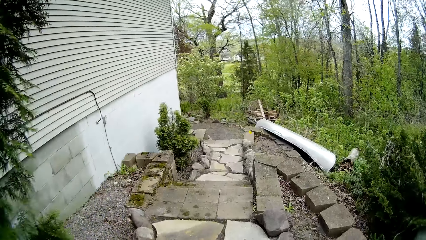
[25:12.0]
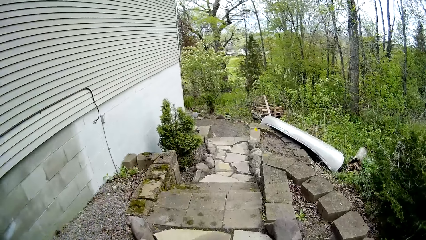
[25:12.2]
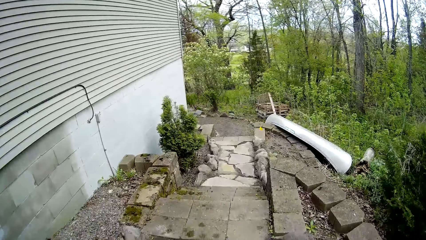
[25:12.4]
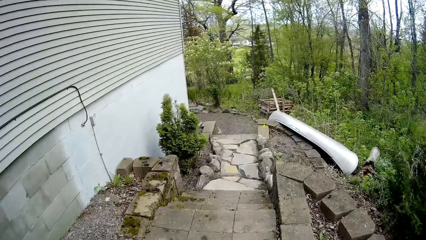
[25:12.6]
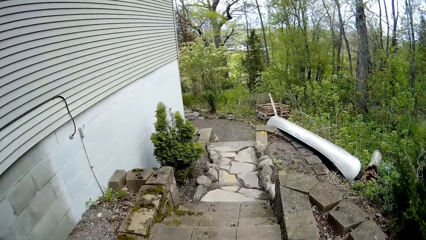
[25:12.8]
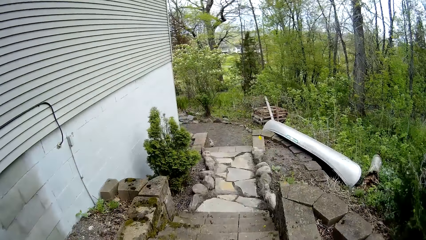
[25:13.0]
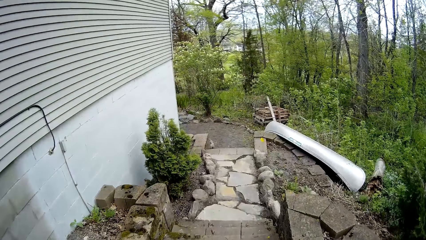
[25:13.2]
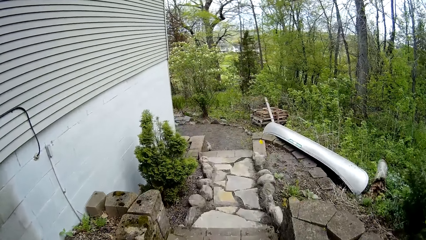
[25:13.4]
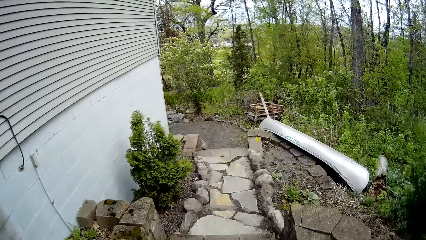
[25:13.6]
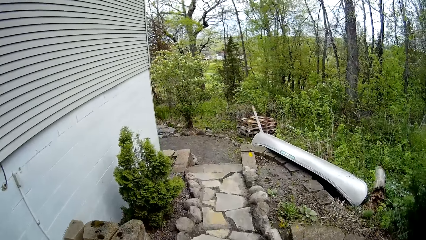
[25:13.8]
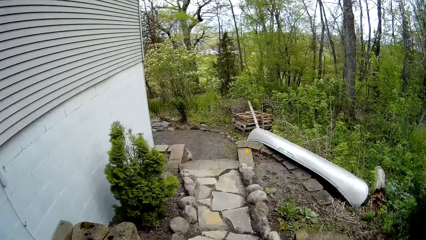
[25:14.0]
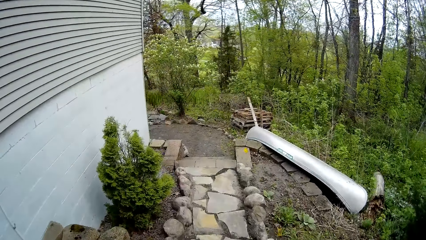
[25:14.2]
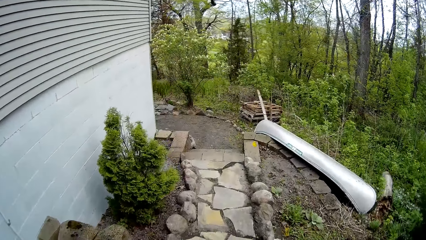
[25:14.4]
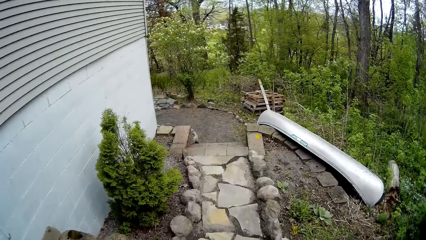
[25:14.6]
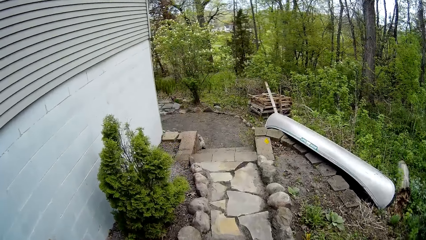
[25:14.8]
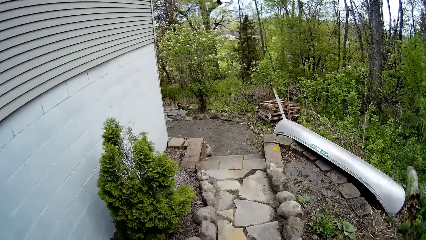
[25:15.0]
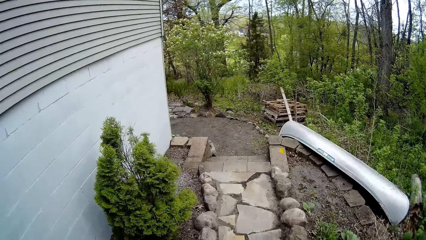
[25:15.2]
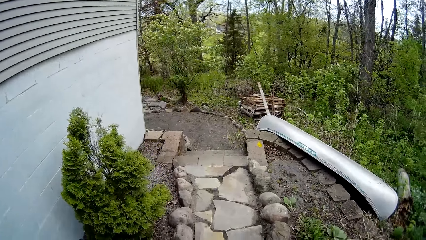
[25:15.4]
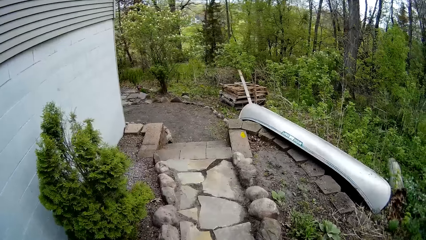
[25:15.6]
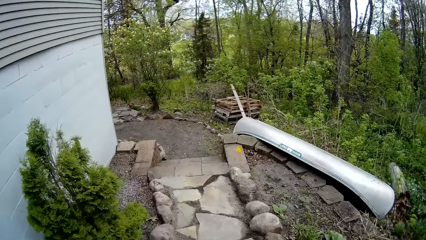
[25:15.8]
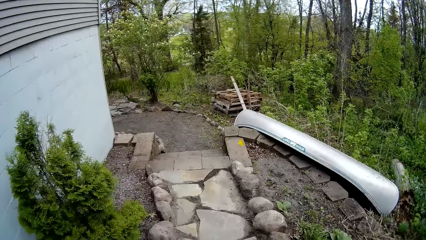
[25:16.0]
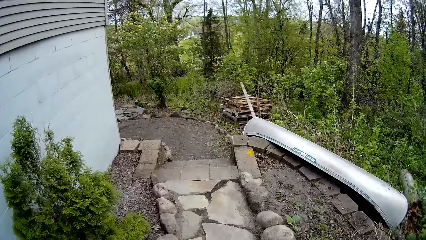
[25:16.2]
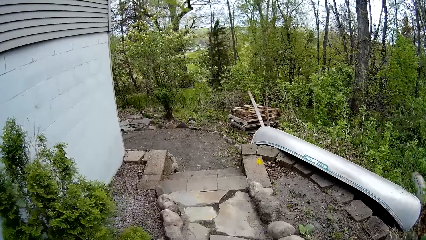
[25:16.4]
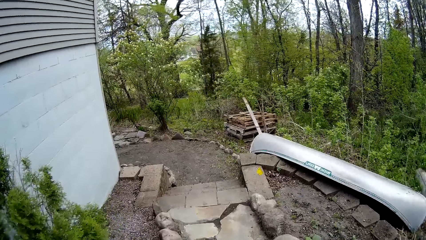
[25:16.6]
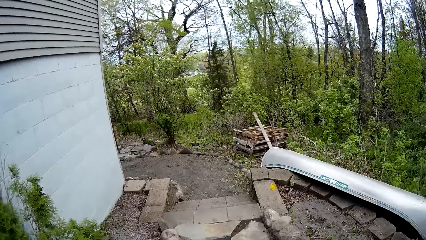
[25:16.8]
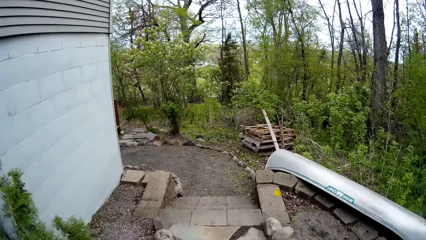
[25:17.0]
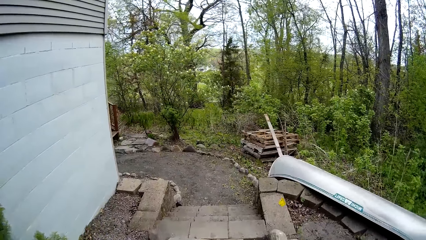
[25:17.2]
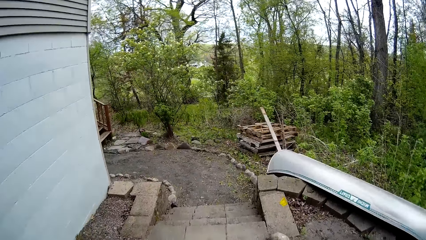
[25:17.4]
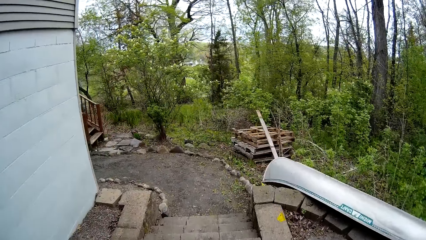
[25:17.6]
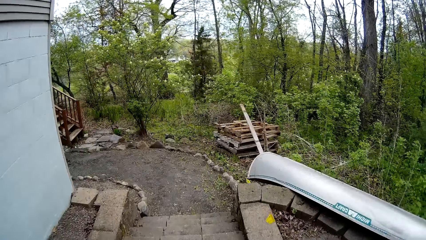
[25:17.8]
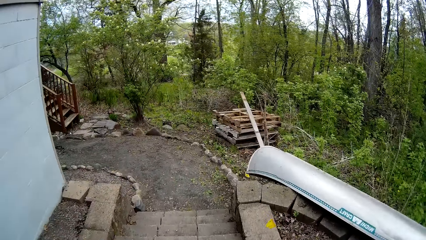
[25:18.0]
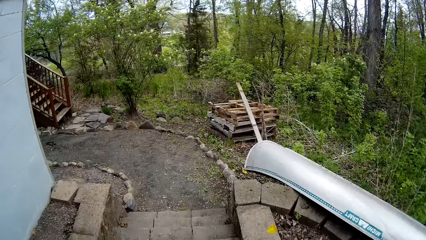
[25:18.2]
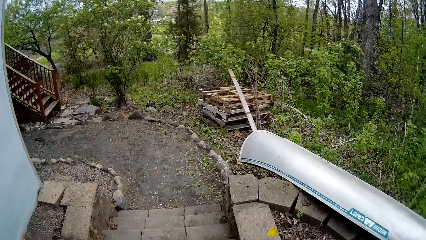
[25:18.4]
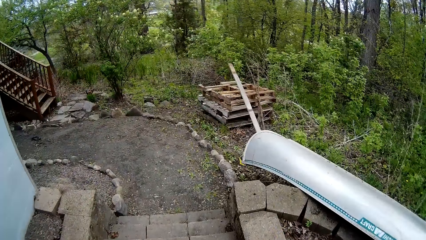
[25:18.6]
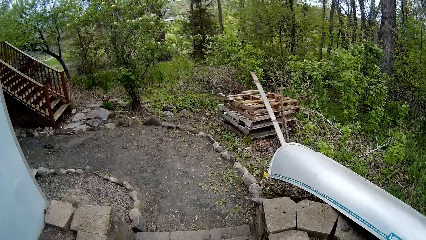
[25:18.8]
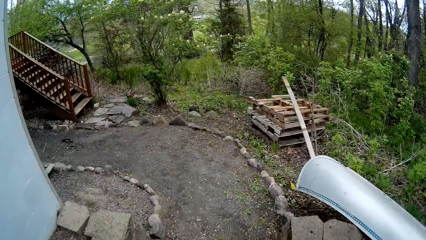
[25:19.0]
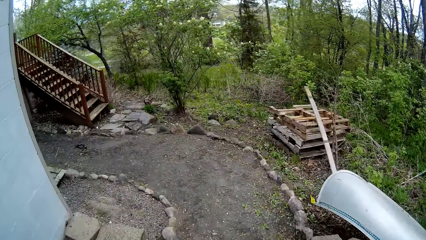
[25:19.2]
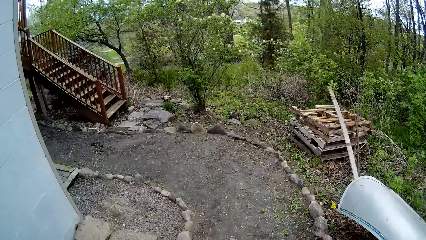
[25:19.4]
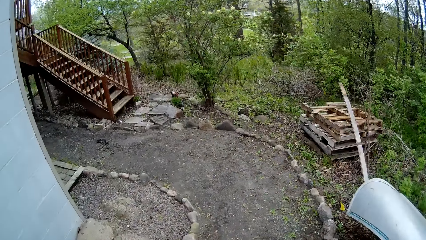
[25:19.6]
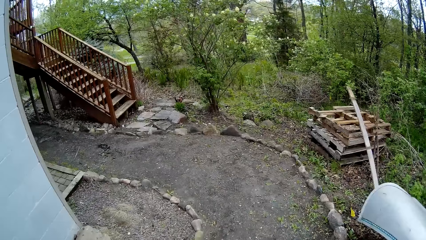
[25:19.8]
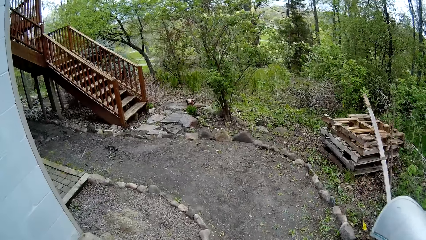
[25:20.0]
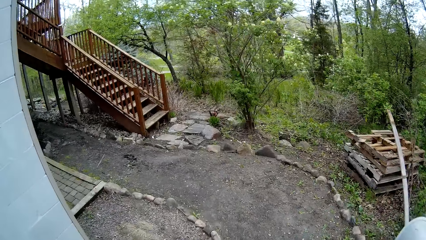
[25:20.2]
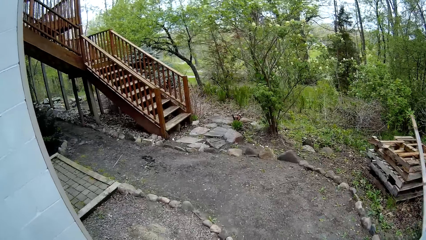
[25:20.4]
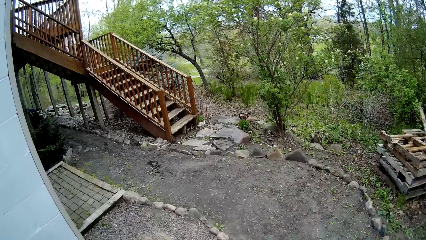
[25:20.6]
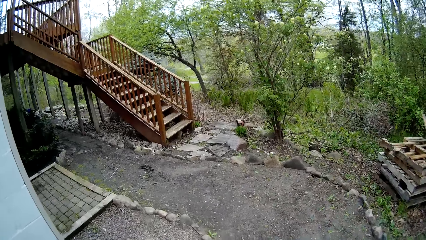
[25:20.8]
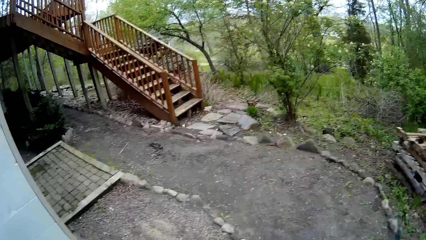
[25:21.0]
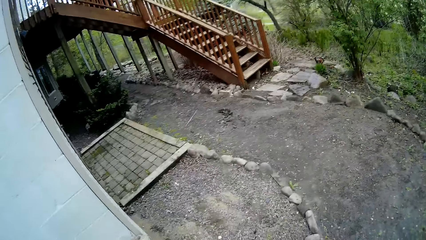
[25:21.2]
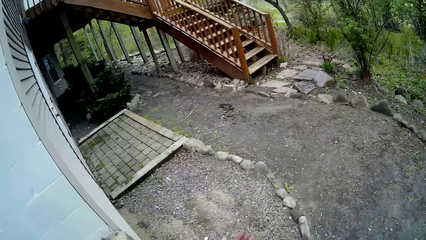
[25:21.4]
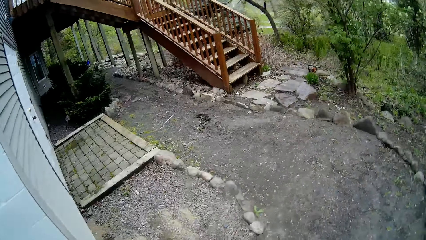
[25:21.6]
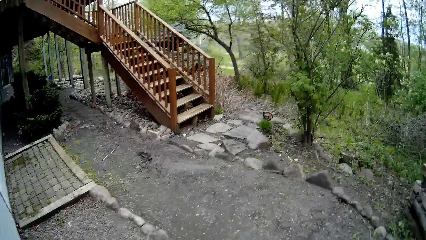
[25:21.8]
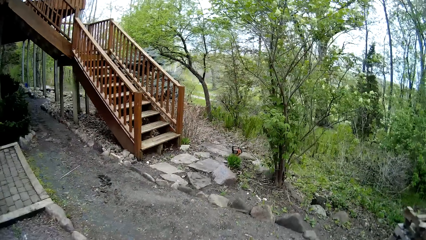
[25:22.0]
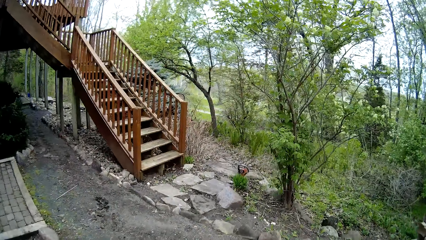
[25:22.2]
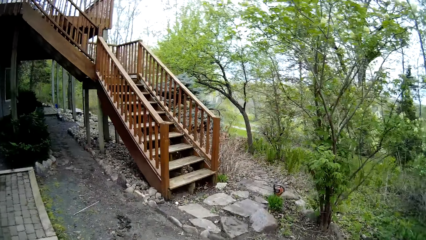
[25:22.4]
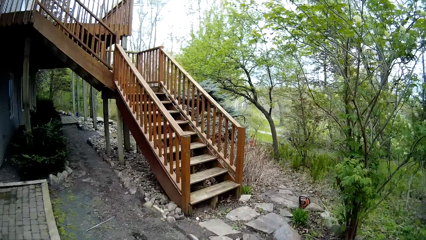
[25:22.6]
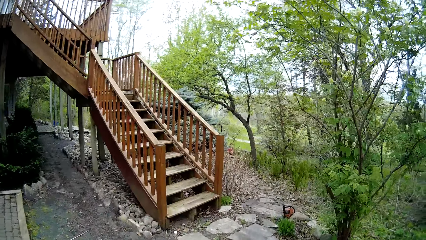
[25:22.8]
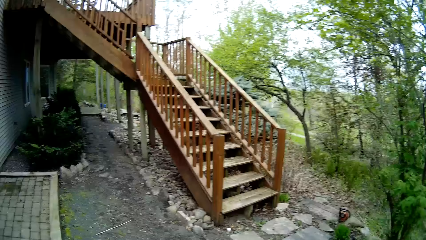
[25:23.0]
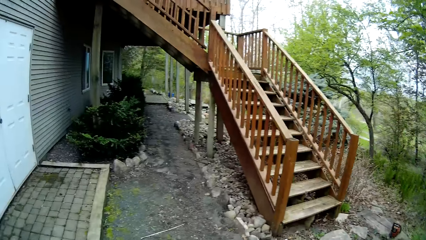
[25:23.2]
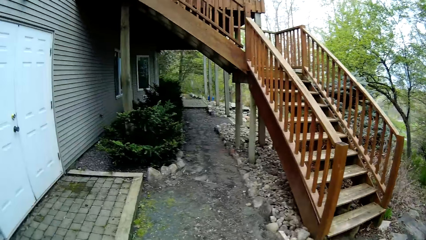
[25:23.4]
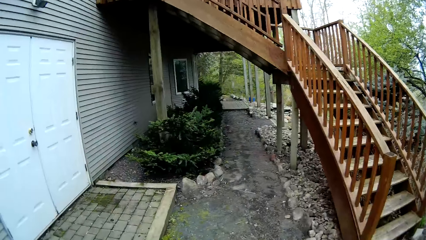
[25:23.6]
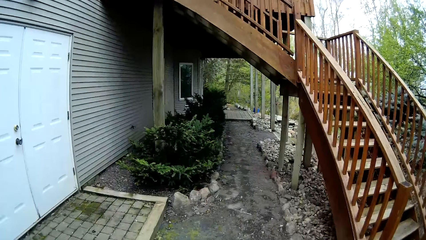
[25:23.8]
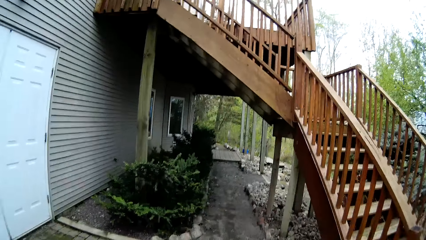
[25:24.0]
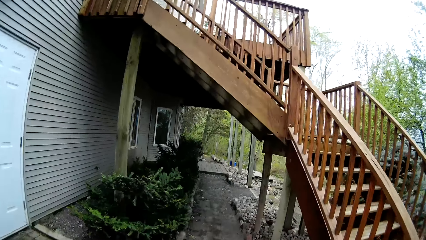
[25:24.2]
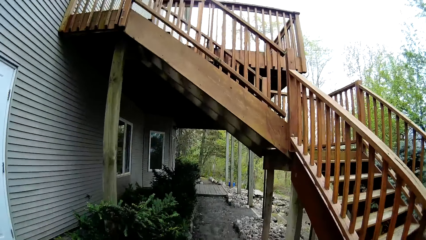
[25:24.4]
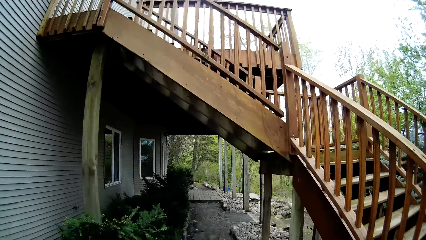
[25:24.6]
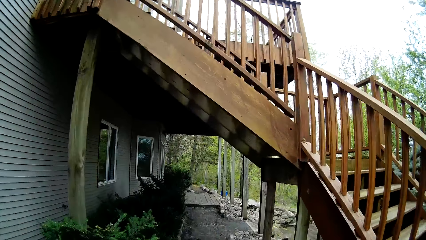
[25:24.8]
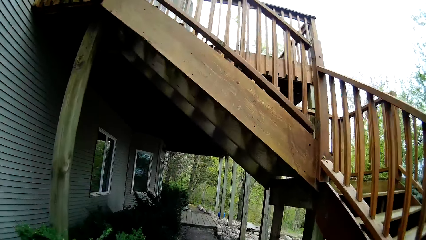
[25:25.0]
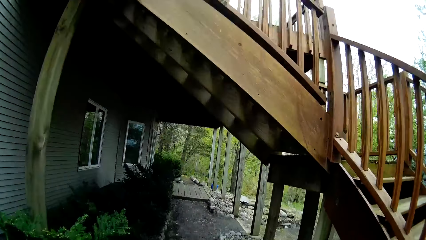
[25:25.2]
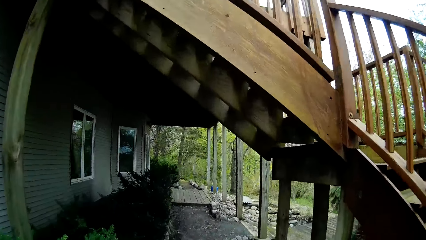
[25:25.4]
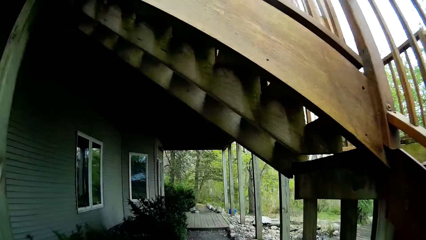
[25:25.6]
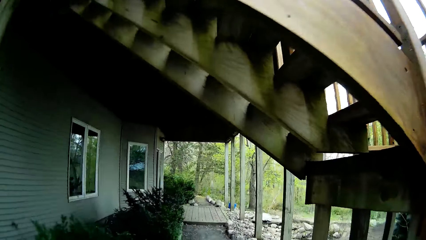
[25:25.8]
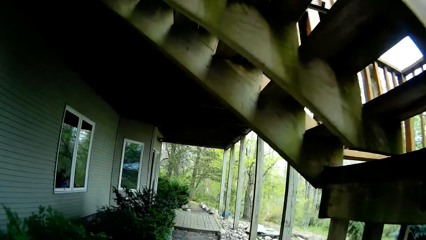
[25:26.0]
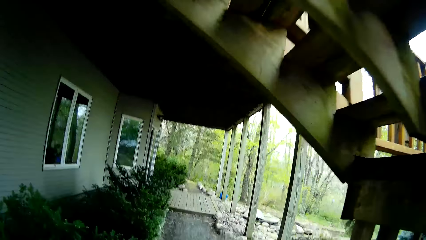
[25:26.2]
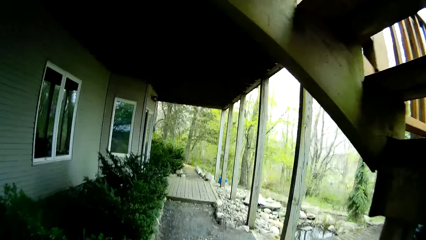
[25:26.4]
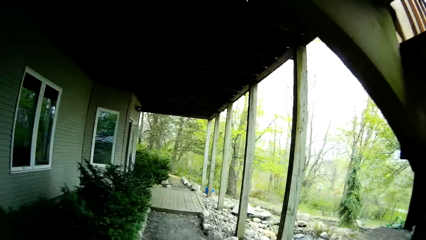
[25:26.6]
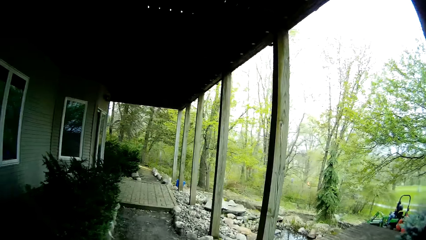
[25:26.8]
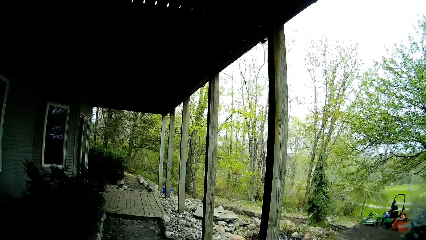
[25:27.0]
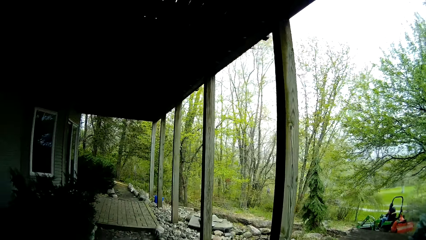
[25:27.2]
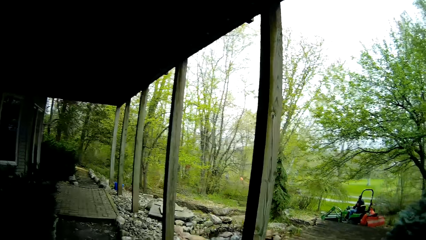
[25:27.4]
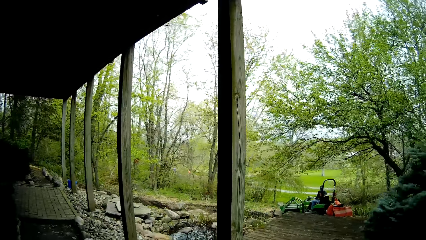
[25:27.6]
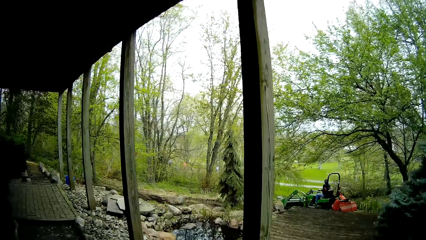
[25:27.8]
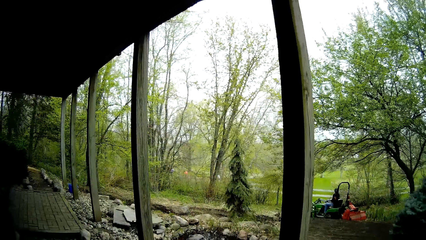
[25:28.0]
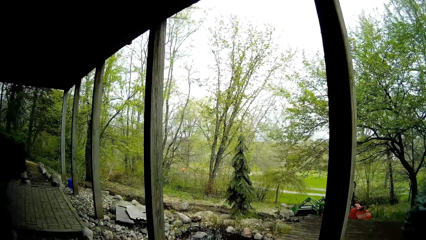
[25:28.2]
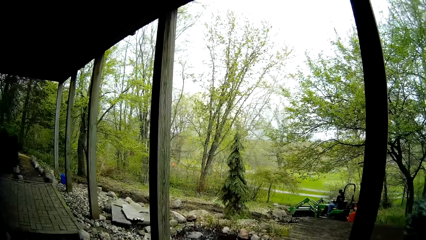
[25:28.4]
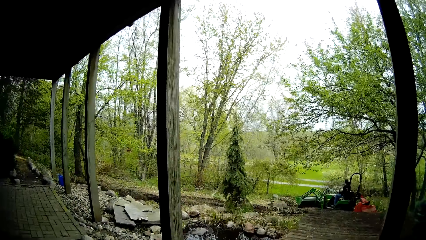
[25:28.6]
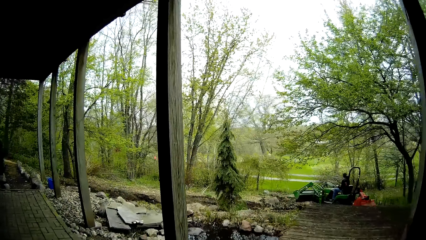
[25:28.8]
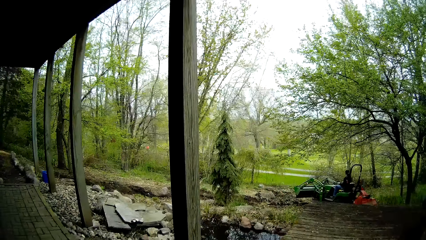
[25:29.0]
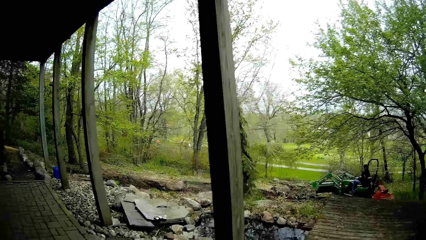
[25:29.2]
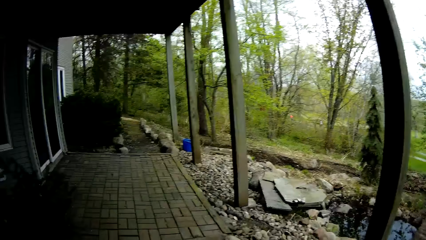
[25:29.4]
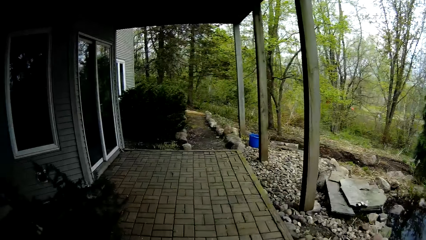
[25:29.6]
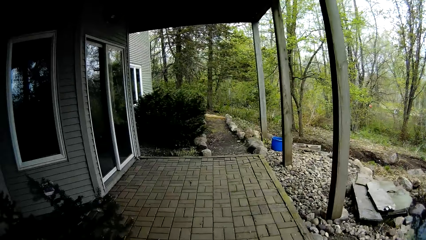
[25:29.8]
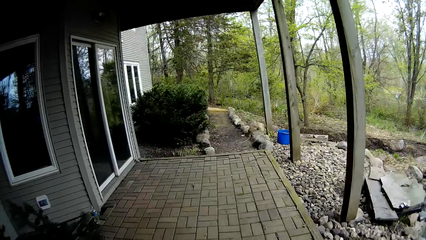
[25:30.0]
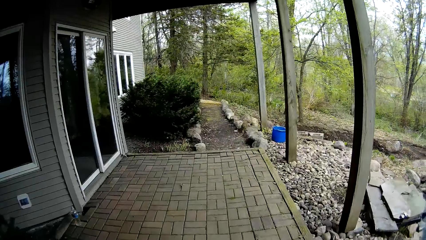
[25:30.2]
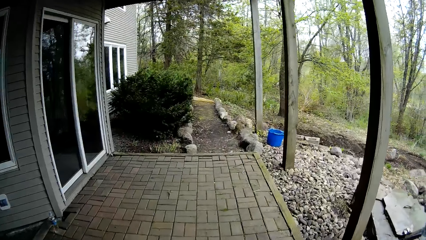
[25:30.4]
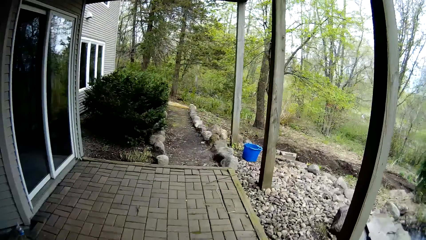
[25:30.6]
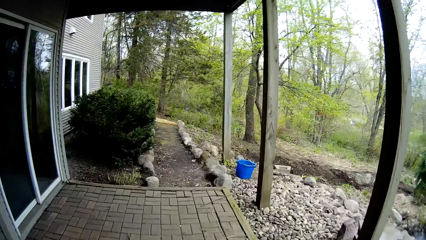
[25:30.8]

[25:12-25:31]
The camera wearer walks down the stairs. He walks down the stairs again. A man clears the farmland with the tractor.
